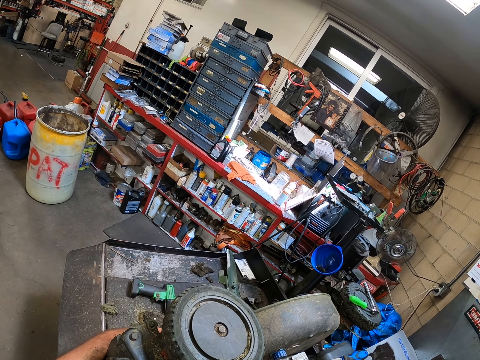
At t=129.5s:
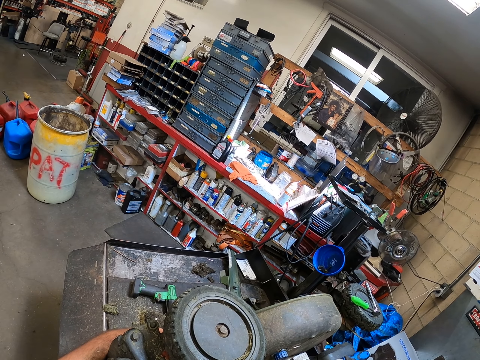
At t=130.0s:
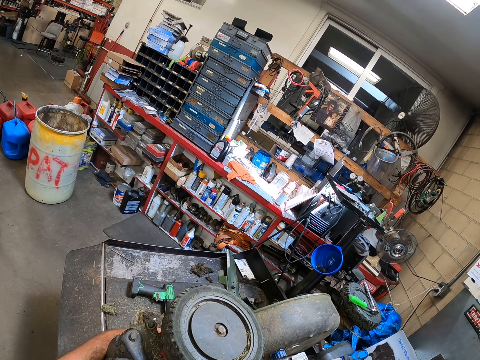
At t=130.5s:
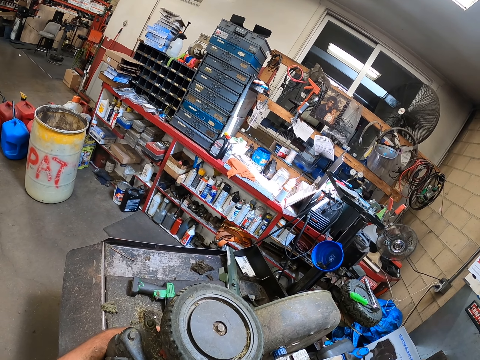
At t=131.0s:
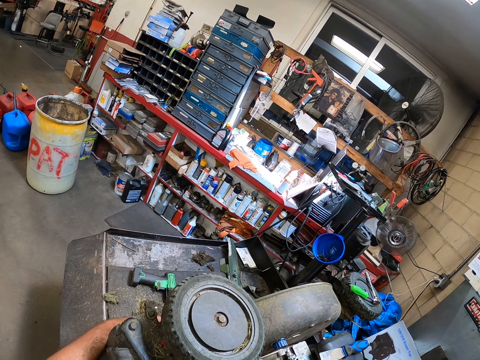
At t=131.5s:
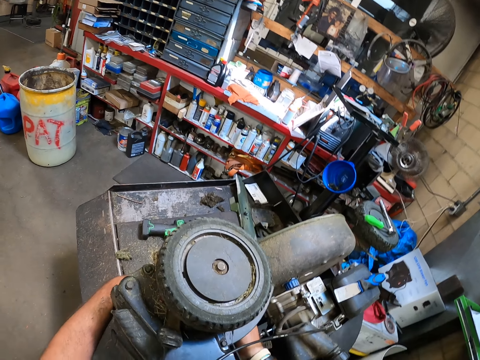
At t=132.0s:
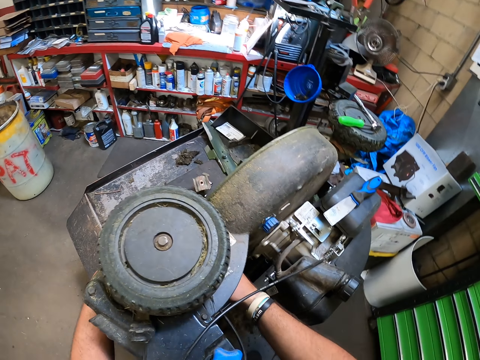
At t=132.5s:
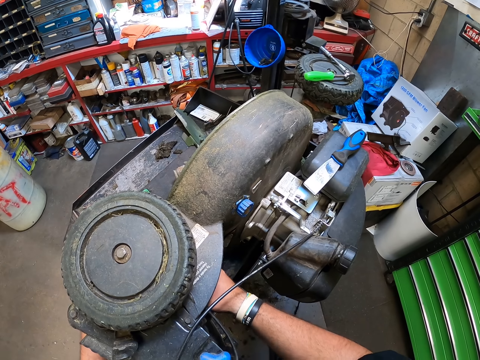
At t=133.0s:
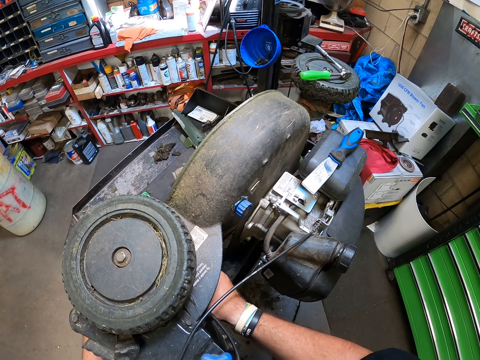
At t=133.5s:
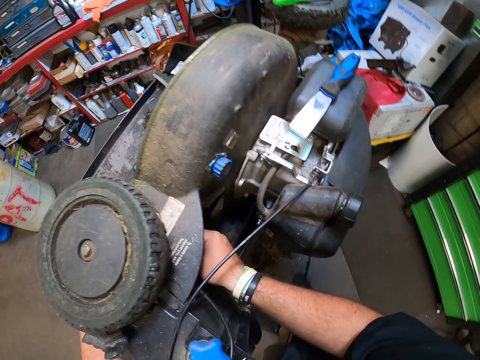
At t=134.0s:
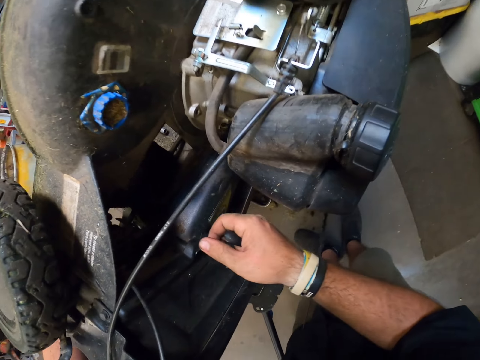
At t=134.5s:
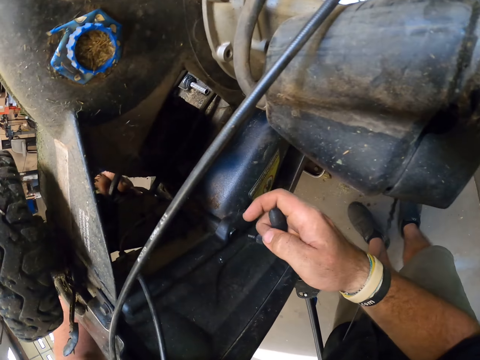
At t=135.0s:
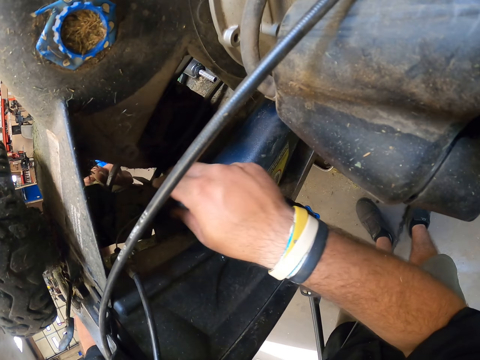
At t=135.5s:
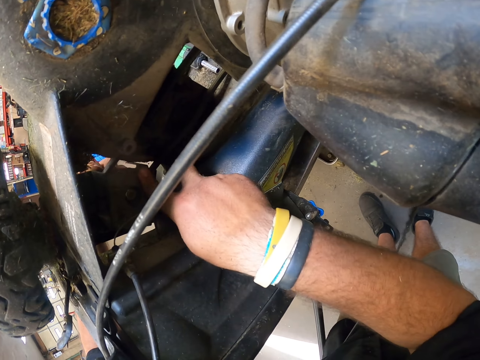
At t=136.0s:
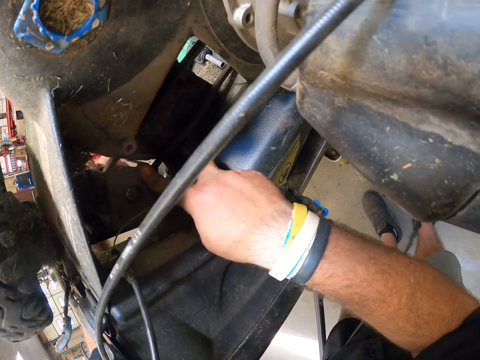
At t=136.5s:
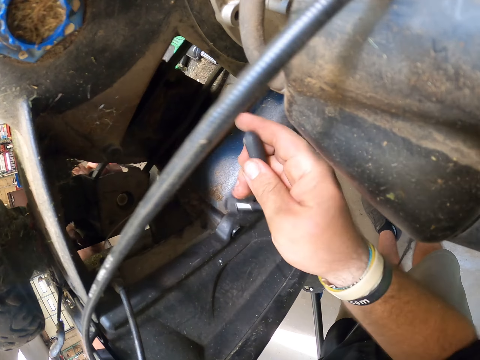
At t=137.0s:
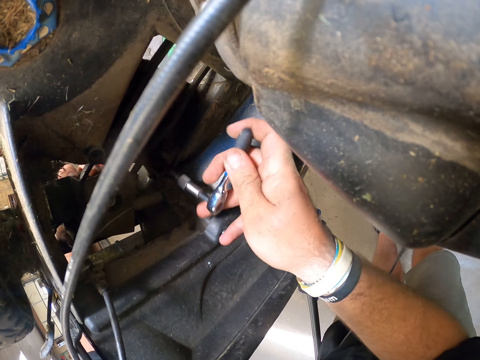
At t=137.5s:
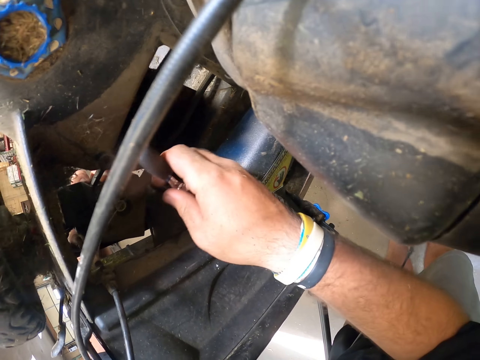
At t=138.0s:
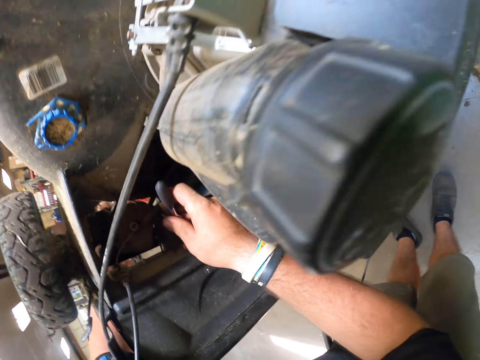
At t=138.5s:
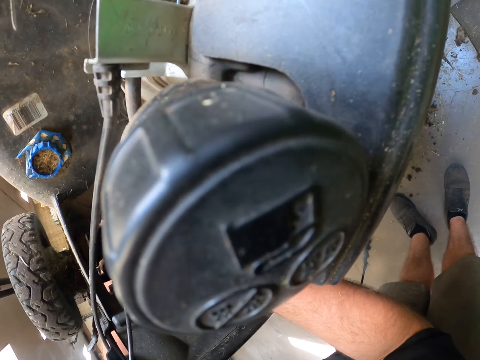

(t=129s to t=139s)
The camera wearer fixes the lawn mower.

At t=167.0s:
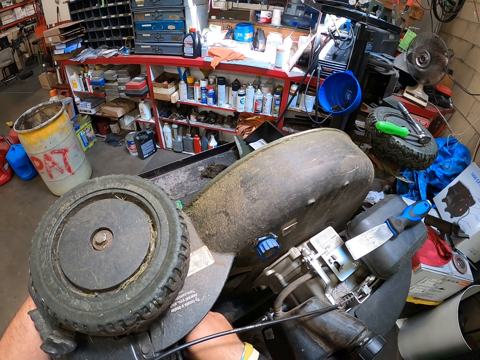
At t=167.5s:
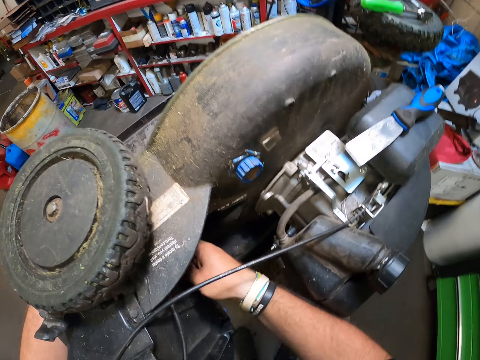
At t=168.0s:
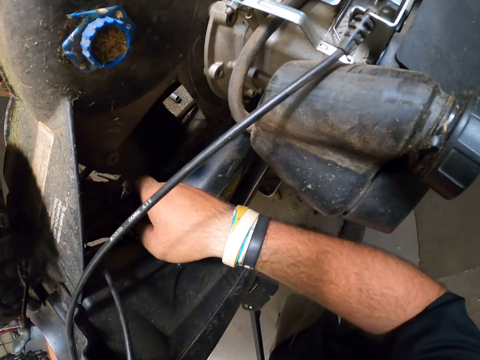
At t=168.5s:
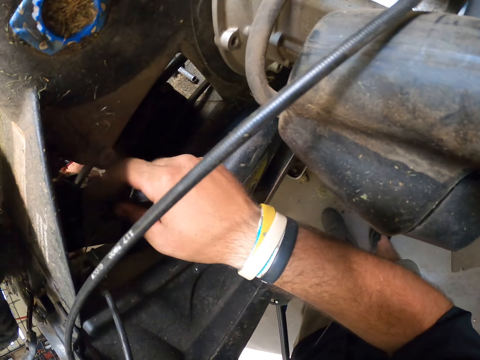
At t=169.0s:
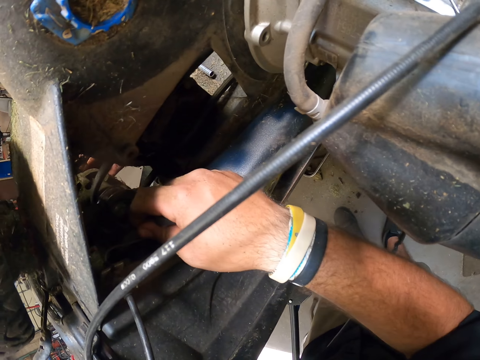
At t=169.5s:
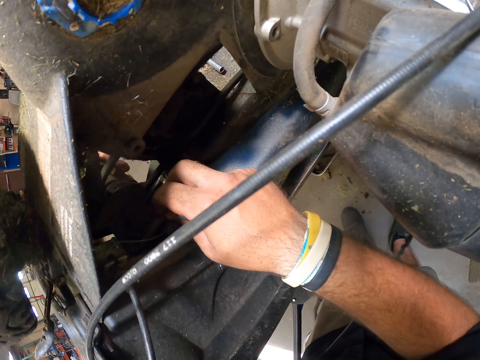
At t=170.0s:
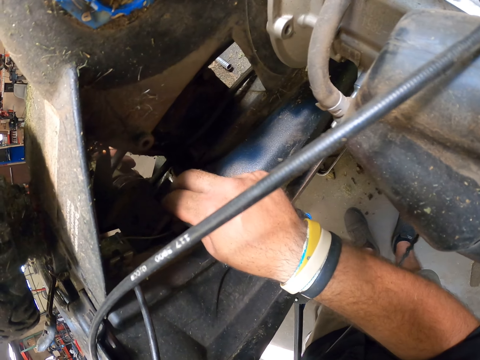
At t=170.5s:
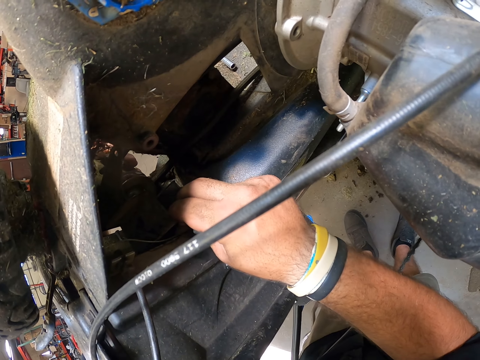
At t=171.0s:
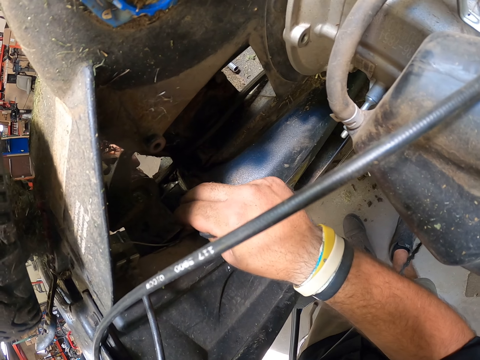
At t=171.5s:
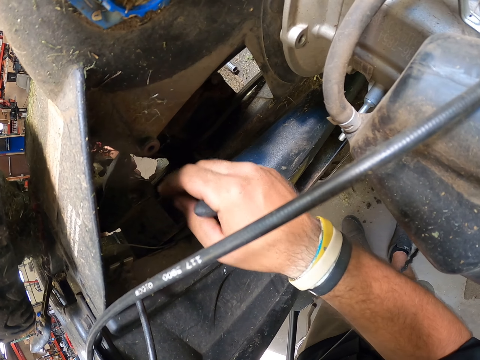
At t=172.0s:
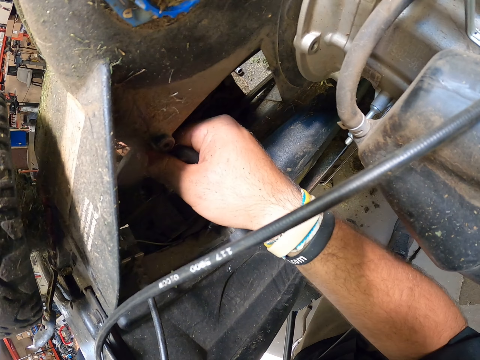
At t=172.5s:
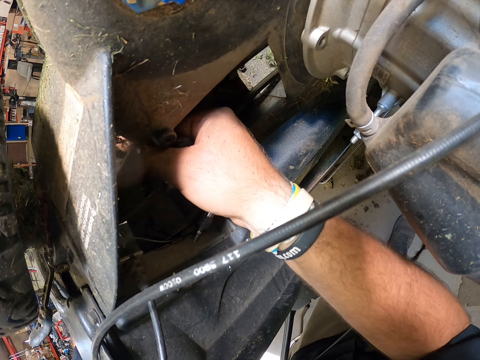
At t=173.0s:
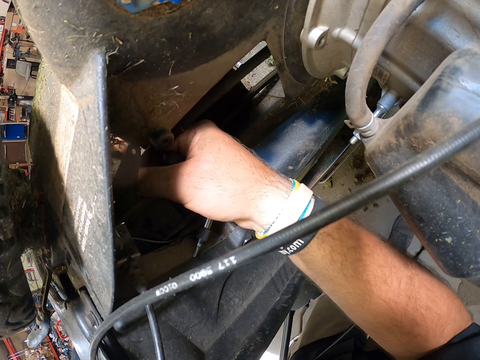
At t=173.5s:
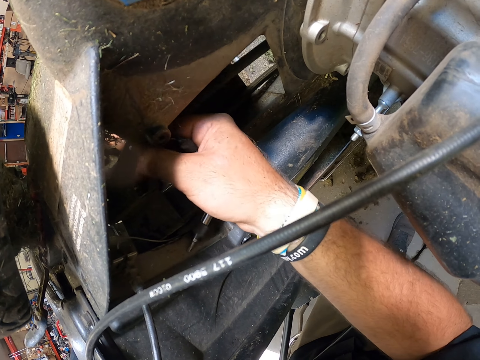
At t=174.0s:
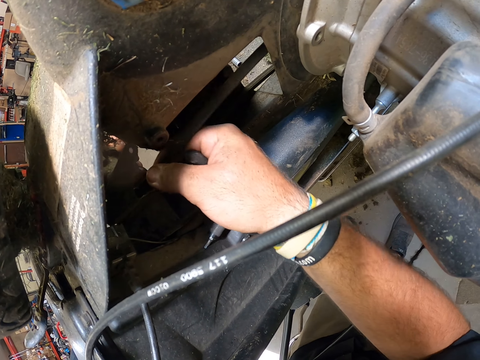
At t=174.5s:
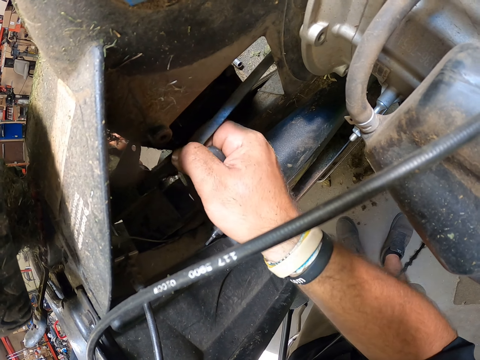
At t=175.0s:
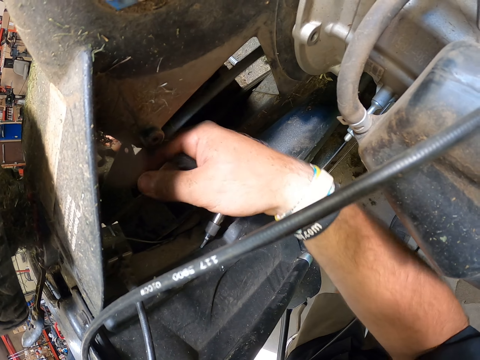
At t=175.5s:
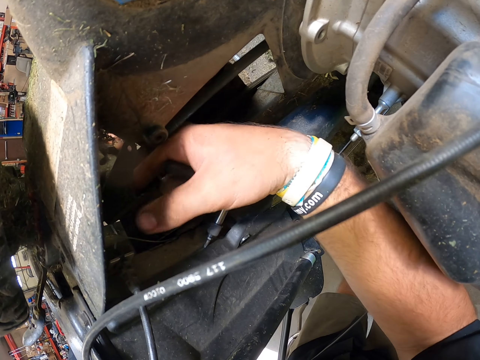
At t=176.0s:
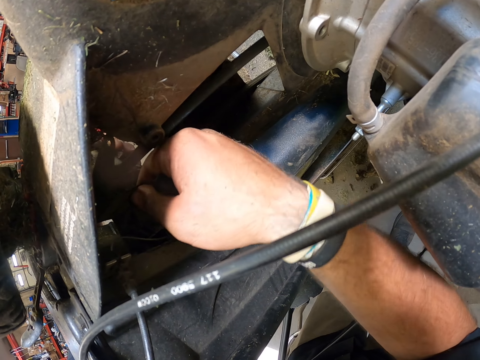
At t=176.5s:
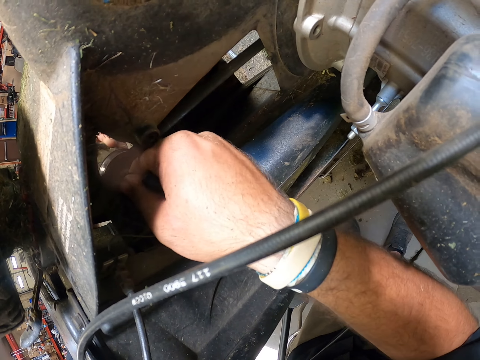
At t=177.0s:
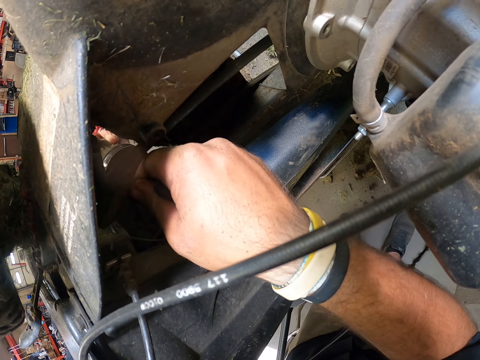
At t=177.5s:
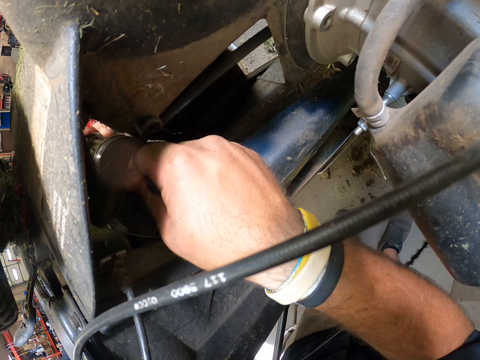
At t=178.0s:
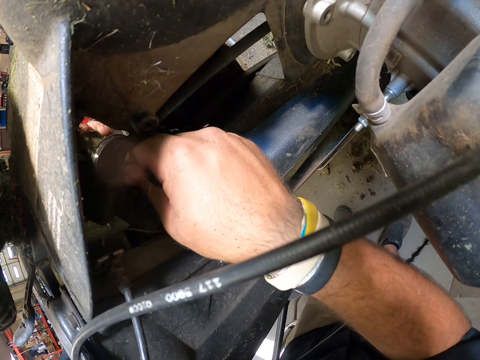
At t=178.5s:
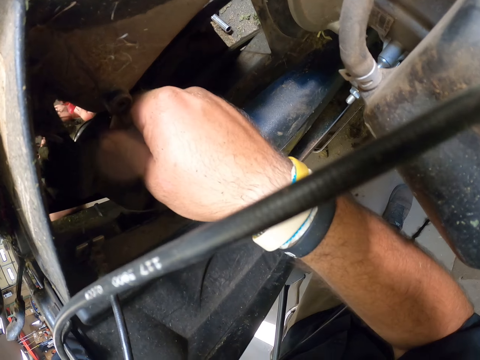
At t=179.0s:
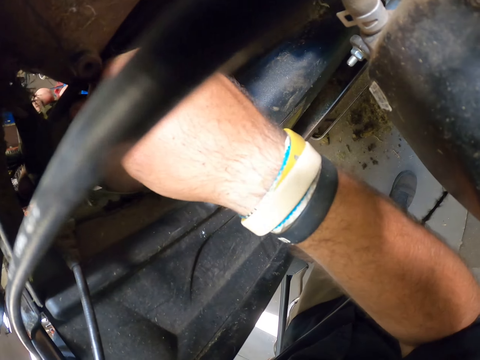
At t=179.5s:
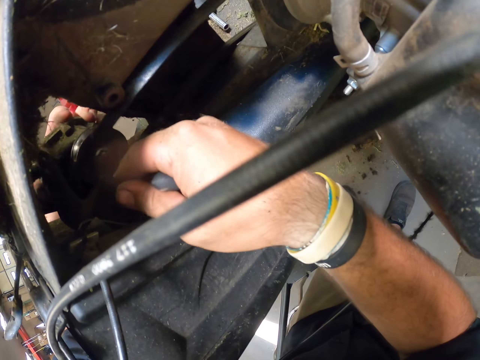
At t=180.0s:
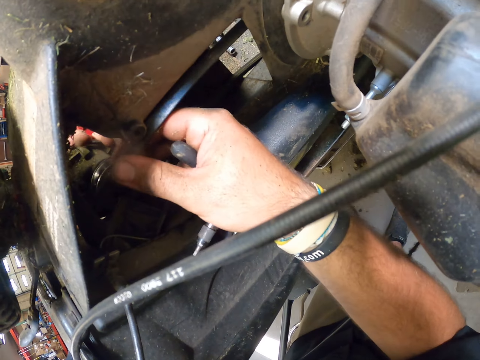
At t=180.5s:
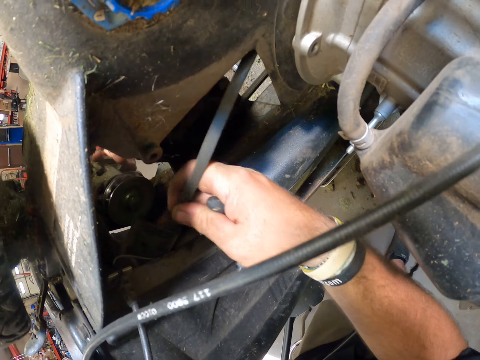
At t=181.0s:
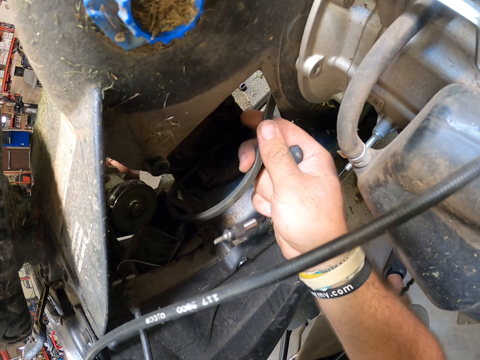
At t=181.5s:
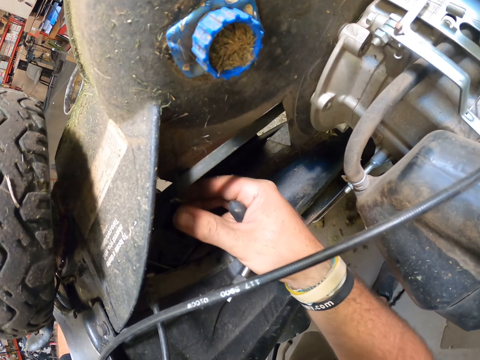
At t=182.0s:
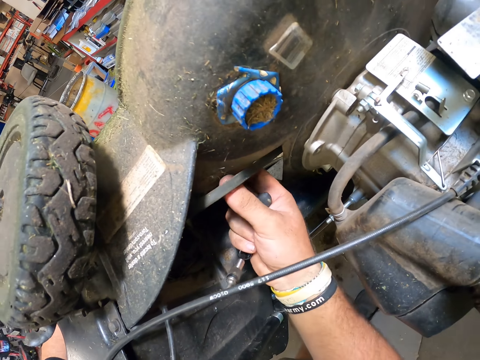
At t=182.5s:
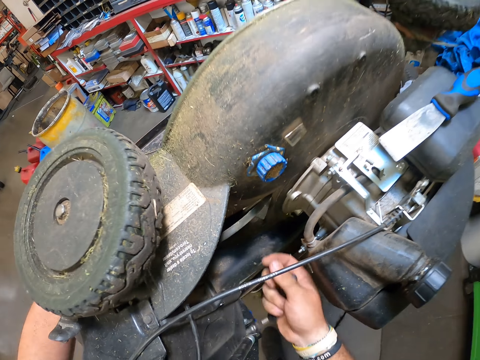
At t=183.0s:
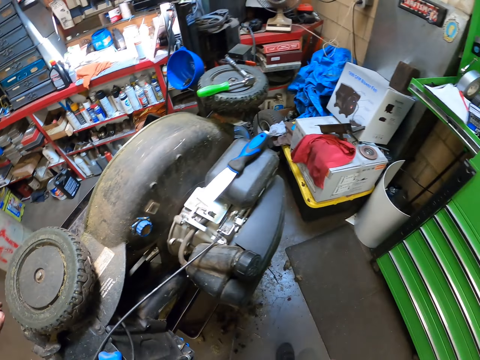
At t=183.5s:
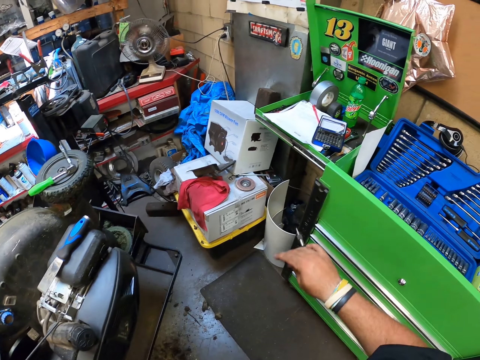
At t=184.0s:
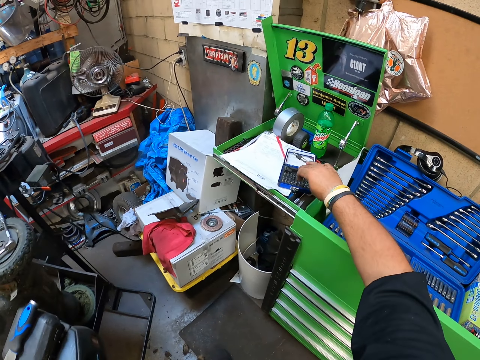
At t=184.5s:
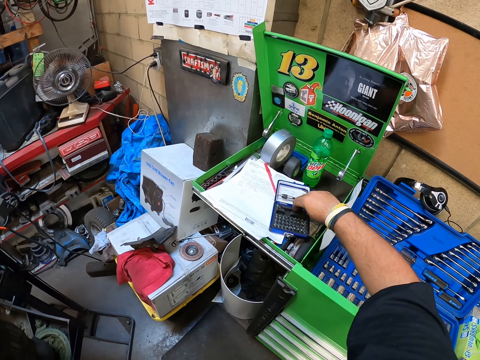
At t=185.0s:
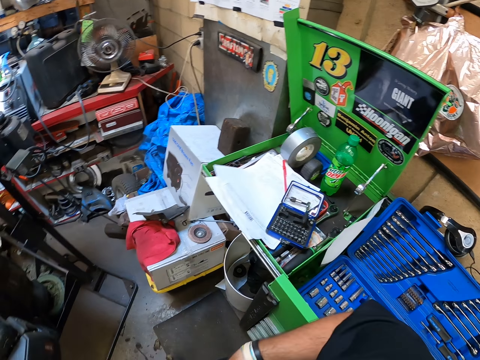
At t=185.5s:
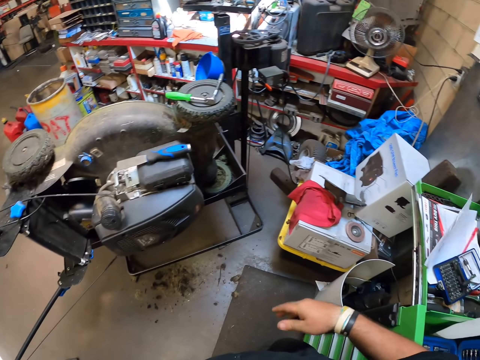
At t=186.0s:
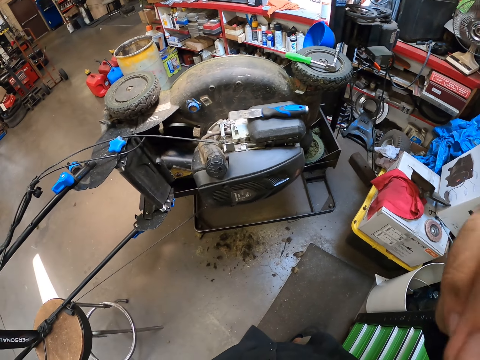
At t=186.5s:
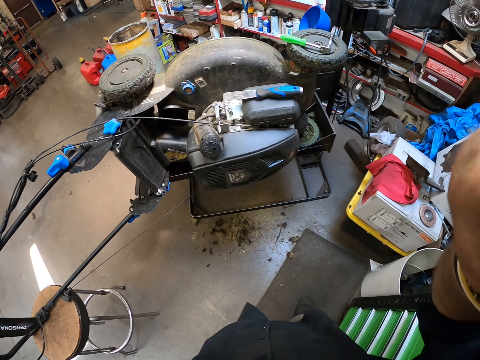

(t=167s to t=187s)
The camera wearer touches something in the deck with a hand. They walk around the room. They put a screwdriver on the calculator. They look around the room and hold something.
